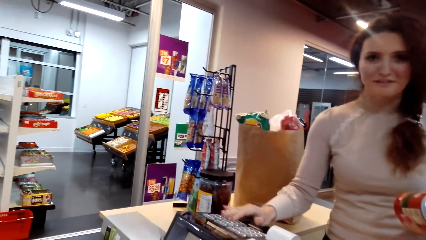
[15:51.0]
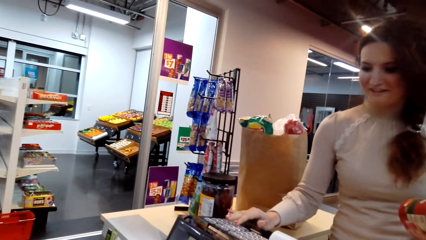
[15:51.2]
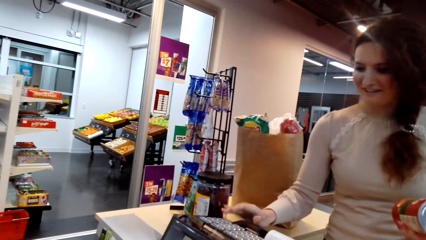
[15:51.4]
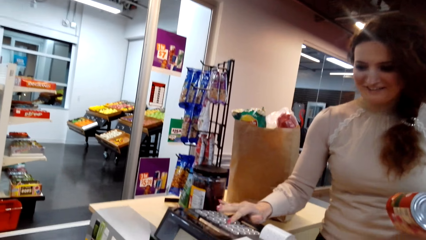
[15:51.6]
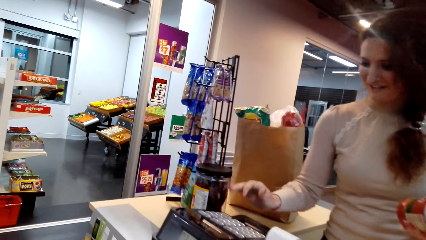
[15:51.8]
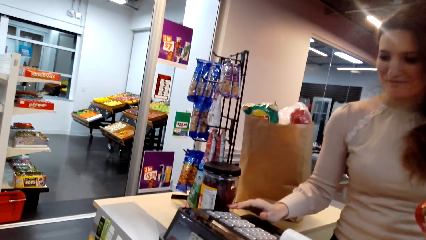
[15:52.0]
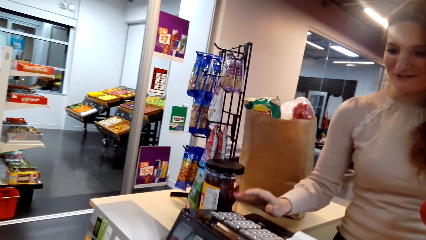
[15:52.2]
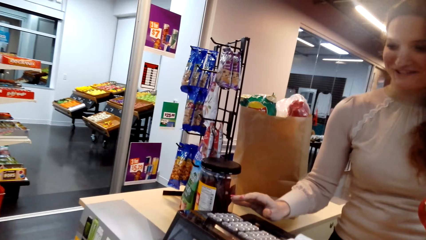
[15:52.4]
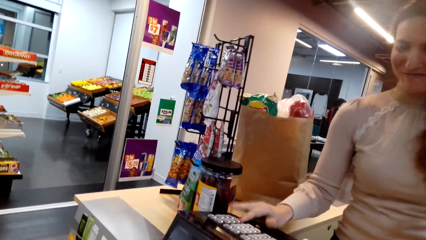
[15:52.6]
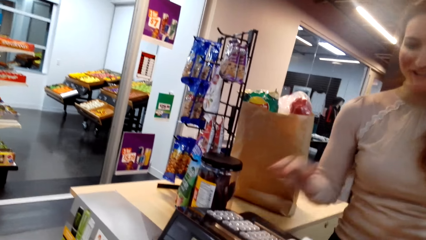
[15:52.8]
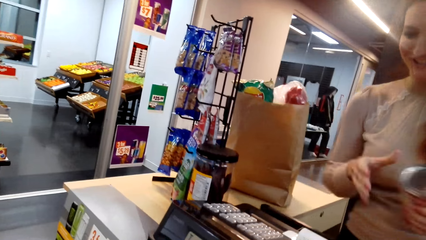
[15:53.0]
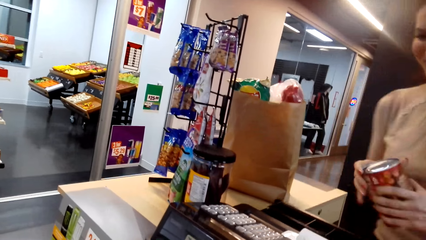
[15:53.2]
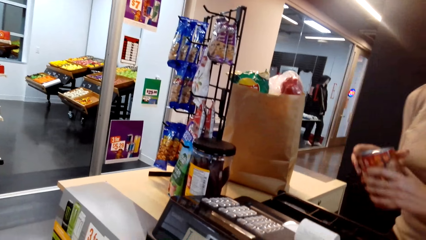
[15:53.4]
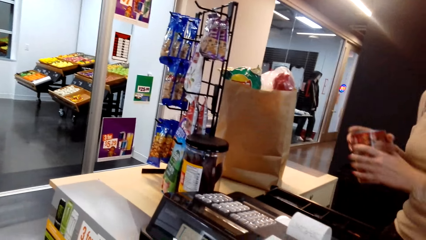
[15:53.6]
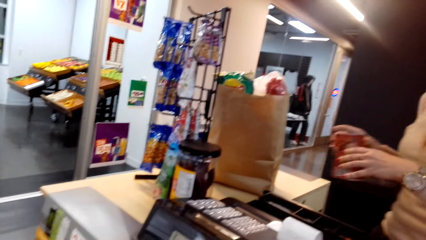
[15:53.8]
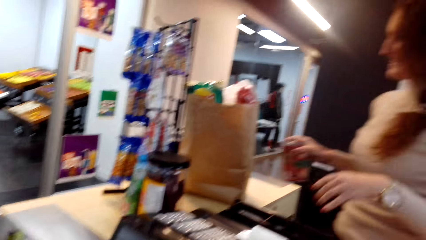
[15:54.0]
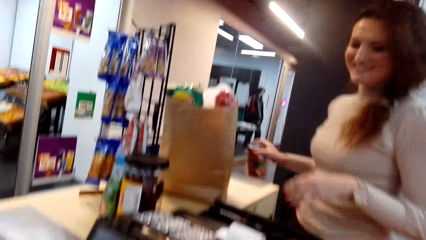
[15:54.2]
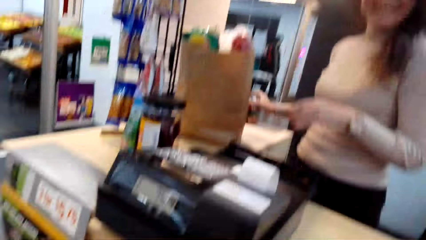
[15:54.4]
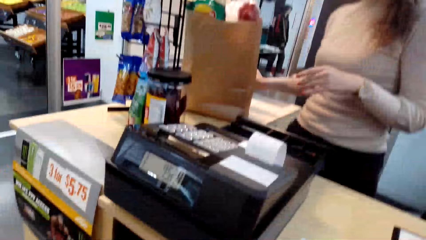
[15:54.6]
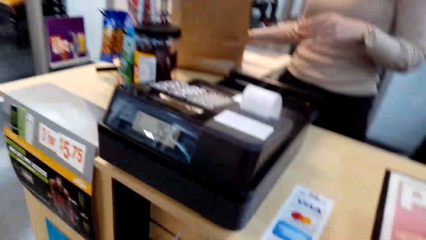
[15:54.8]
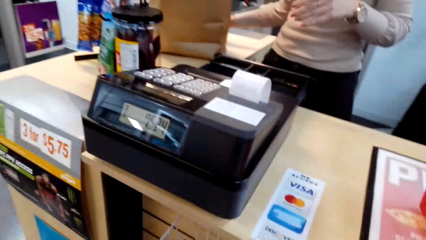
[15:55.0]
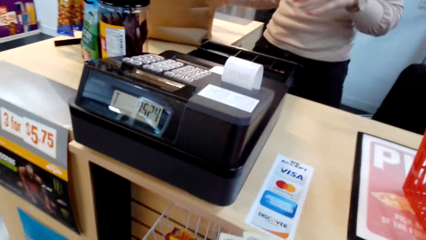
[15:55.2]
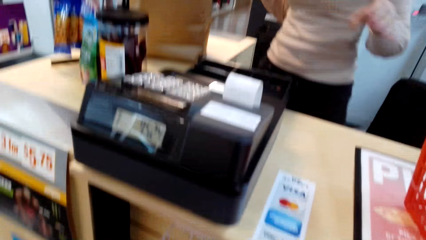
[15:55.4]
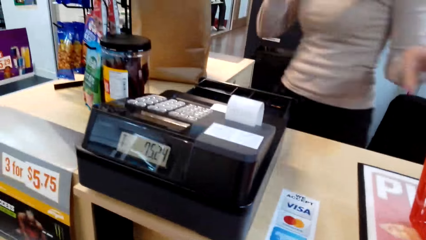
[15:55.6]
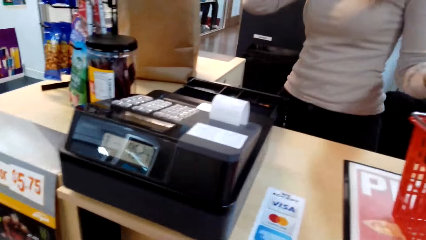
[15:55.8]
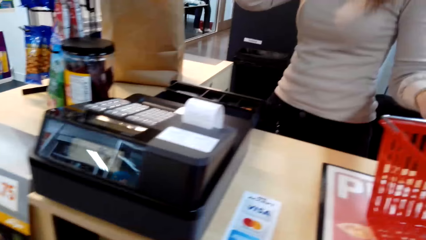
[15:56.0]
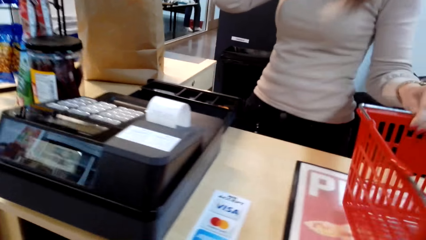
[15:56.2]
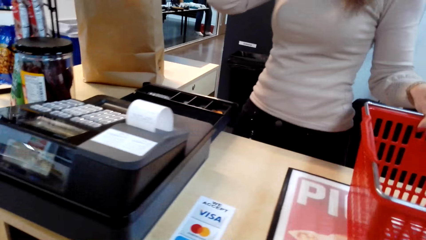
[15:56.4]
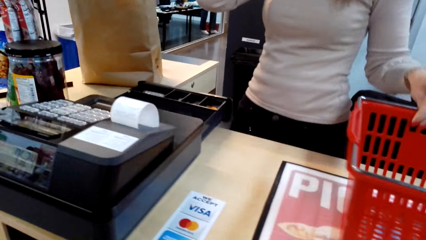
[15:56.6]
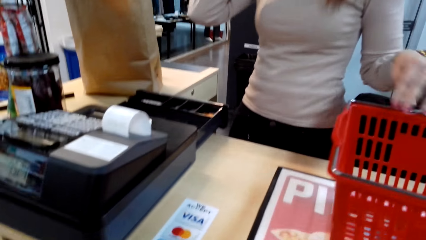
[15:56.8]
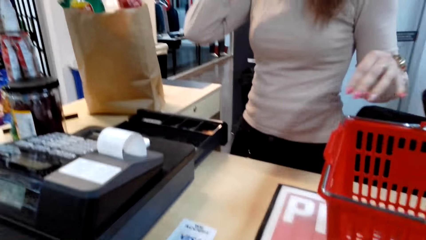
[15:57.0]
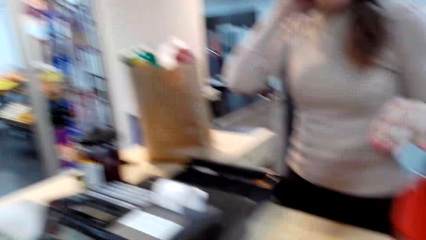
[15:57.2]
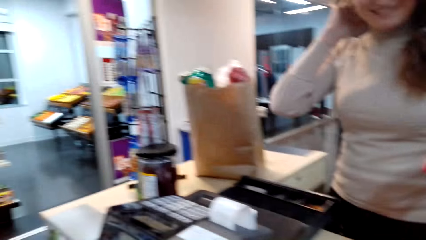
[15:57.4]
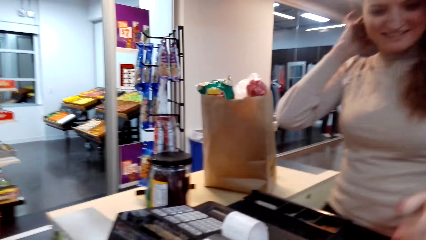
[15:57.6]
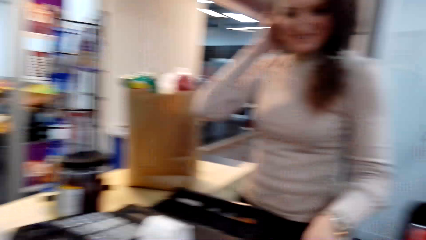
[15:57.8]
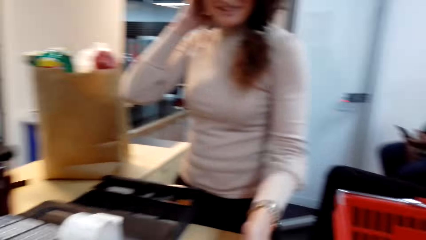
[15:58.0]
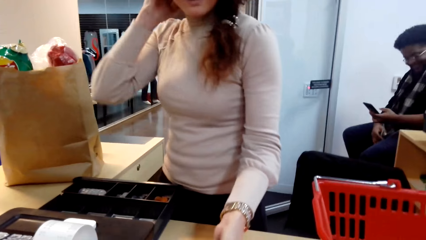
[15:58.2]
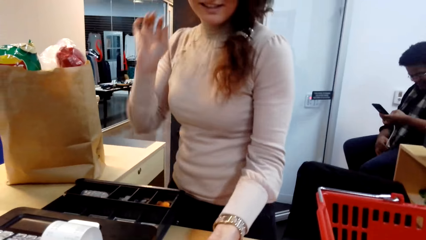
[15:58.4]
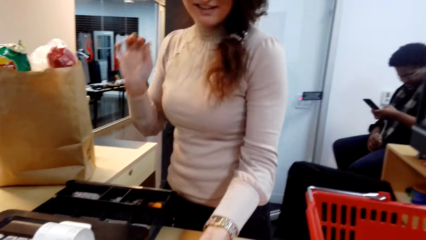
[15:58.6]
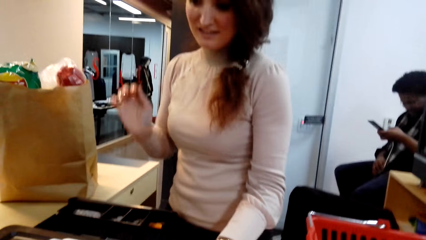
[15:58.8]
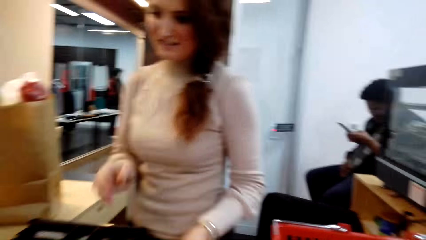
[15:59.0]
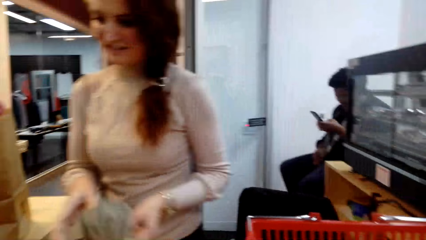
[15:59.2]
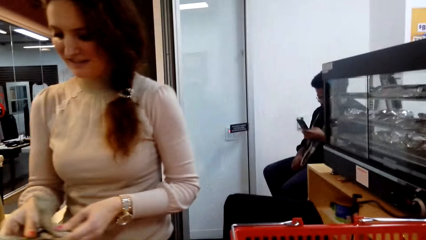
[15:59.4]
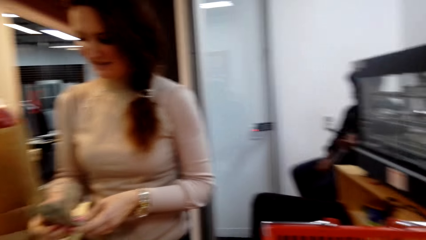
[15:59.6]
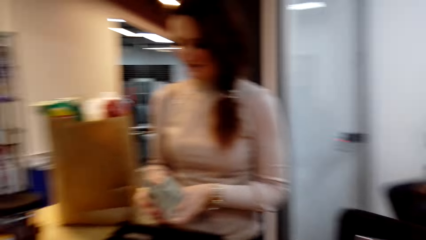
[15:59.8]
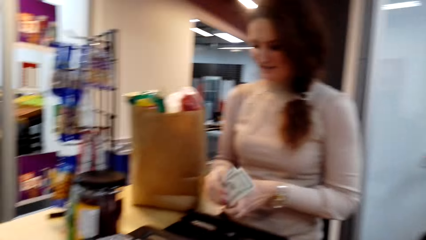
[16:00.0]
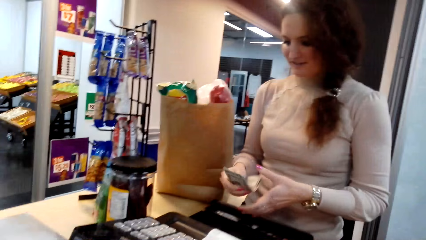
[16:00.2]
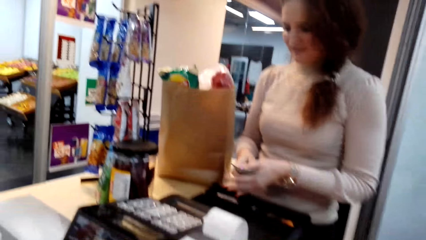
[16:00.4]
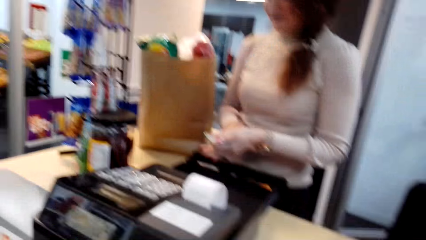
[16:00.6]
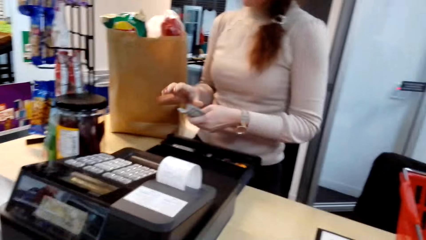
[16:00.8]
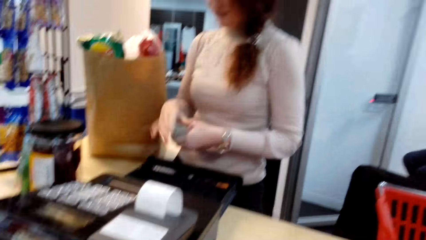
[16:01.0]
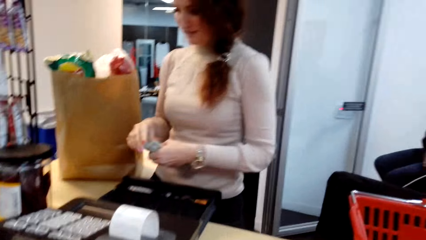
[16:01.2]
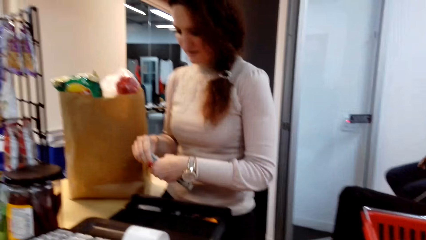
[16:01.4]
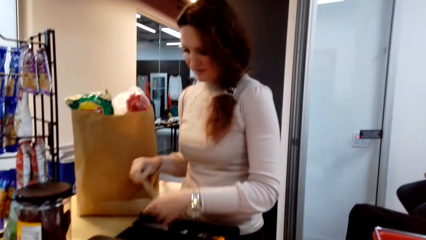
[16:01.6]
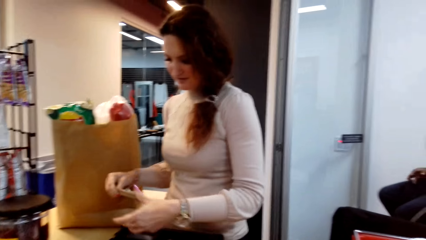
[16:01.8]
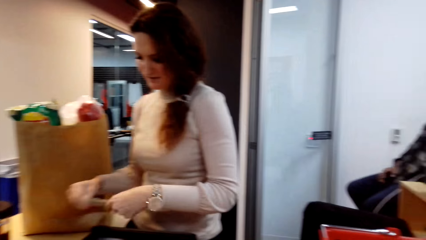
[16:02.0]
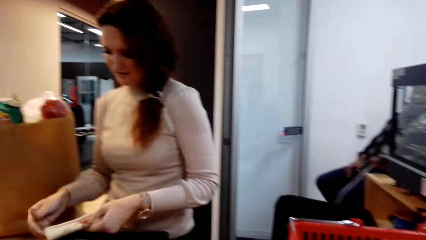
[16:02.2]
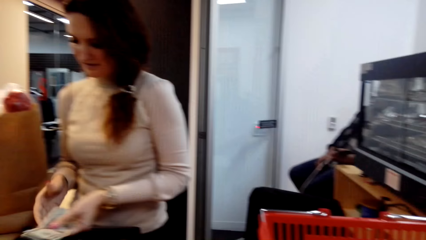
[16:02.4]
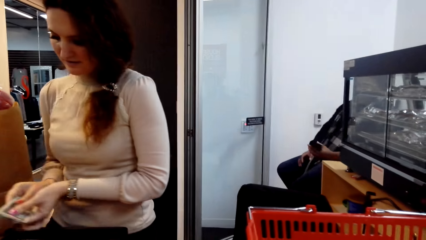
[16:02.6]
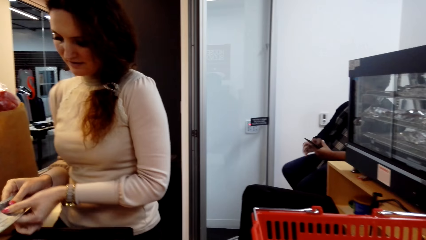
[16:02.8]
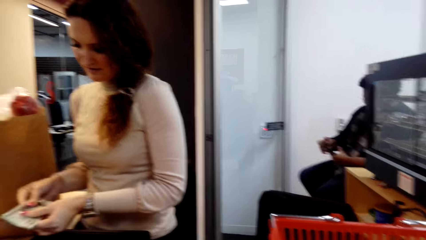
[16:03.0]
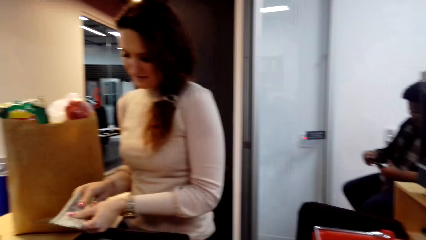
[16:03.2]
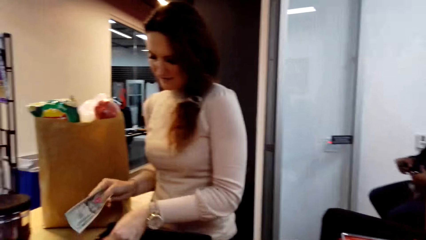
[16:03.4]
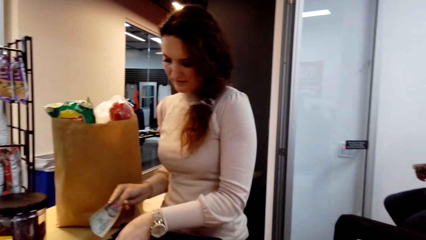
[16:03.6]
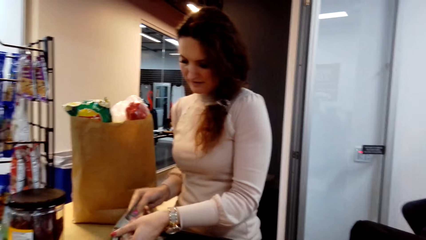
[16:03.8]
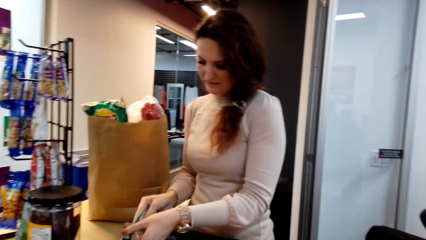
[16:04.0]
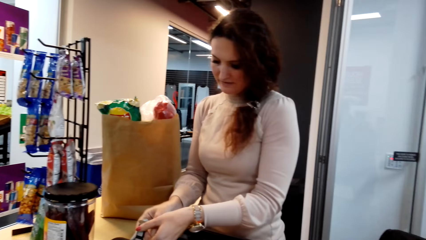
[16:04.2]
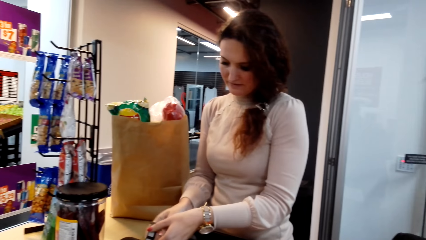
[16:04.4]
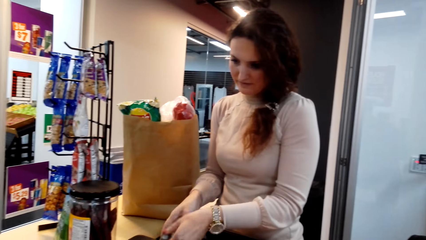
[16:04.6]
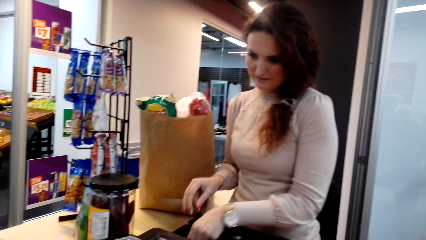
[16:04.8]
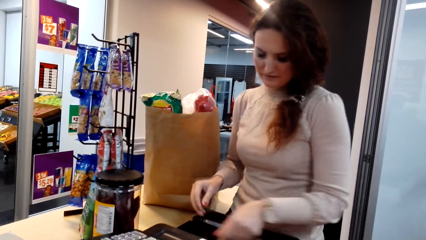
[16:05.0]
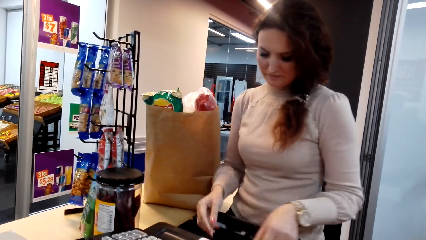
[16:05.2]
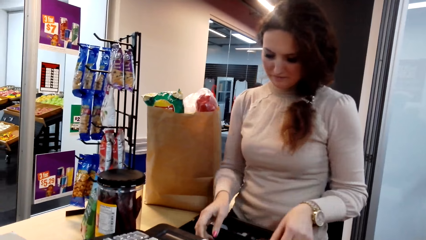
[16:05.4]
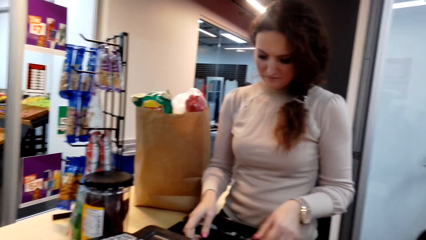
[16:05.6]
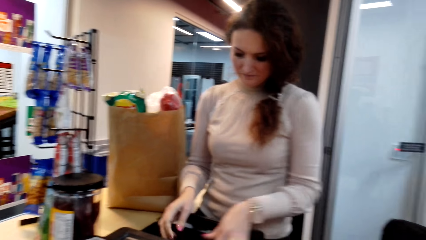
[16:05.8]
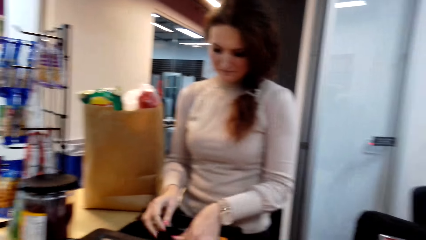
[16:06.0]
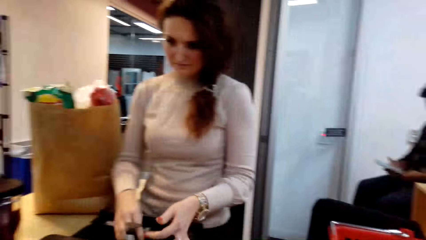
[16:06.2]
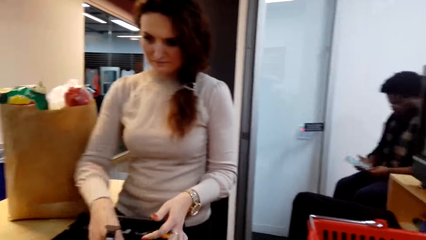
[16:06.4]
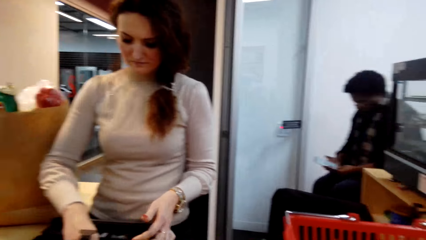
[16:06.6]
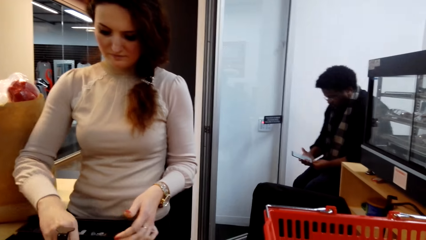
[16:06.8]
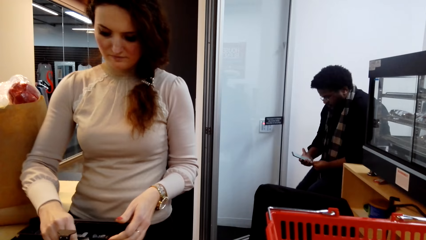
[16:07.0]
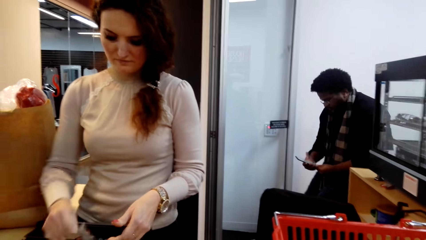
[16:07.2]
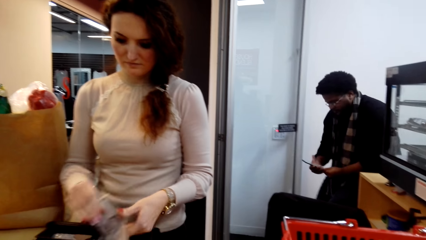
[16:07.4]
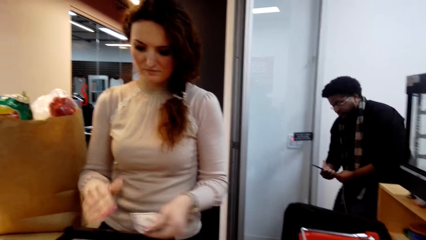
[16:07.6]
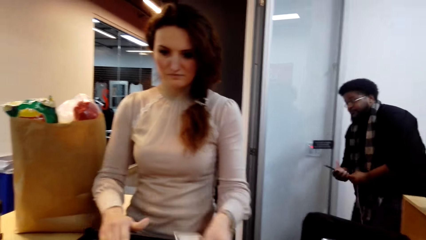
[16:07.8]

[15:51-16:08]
A lady talks to the camera wearer. The camera wearer is looking around. The lady puts the tin on the counter. The lady counts the money.
